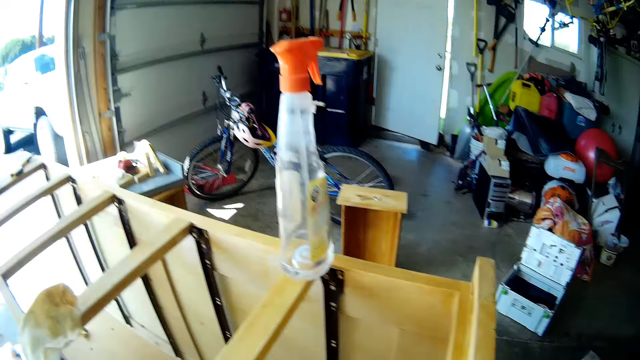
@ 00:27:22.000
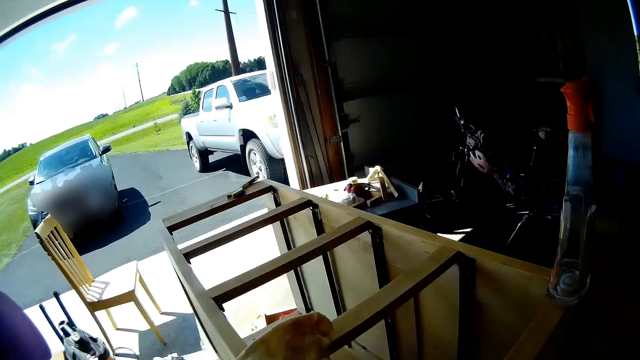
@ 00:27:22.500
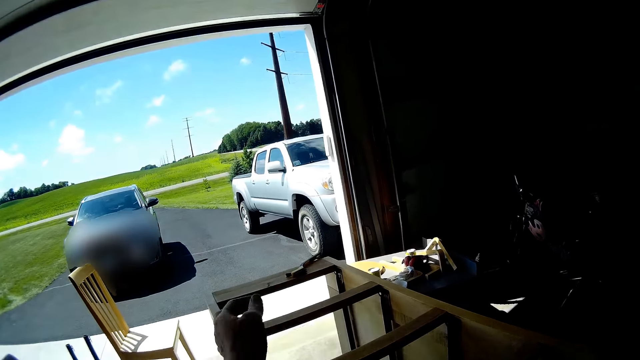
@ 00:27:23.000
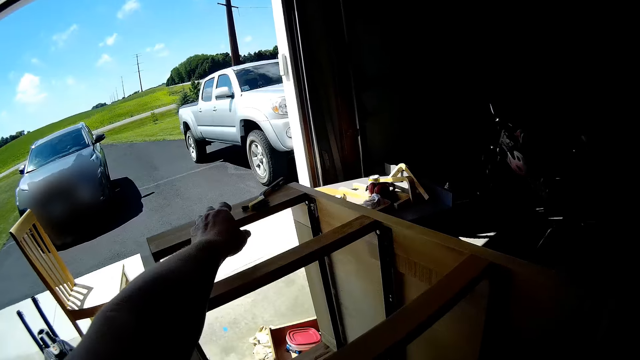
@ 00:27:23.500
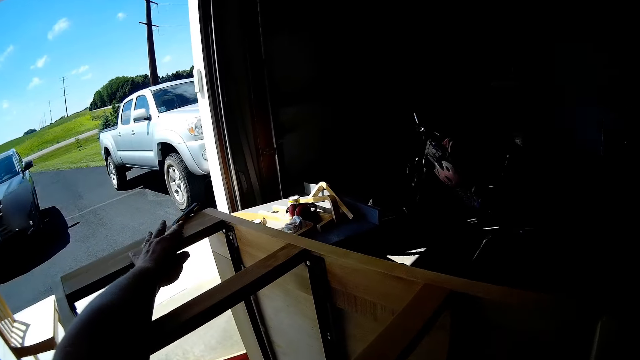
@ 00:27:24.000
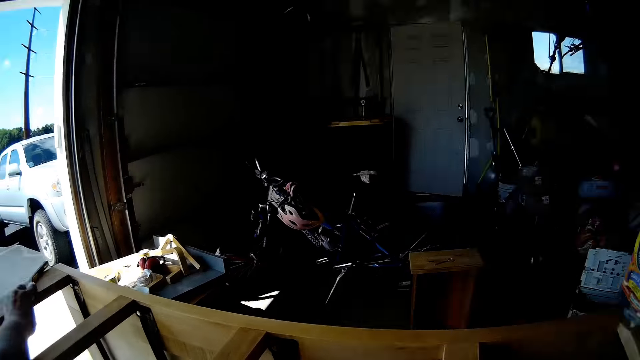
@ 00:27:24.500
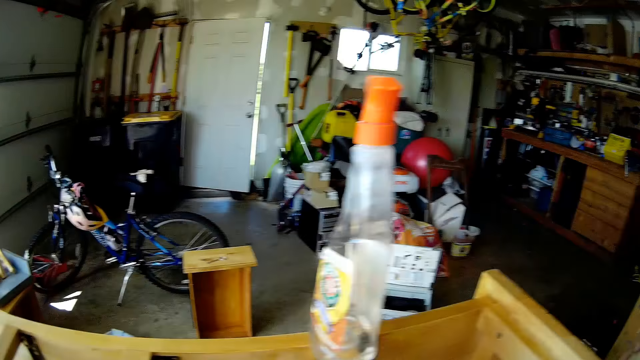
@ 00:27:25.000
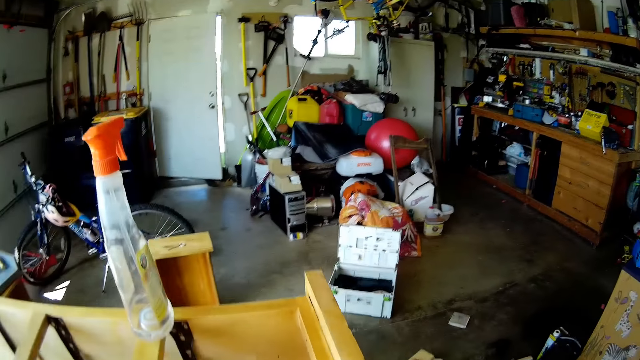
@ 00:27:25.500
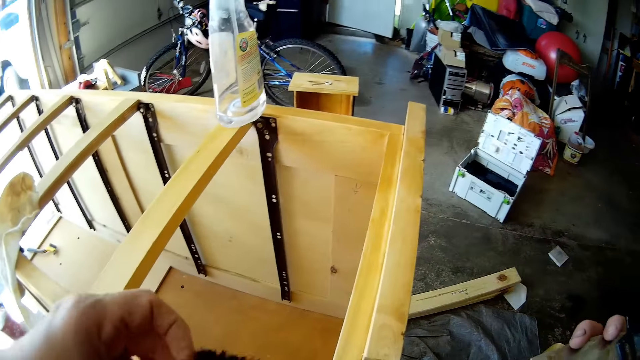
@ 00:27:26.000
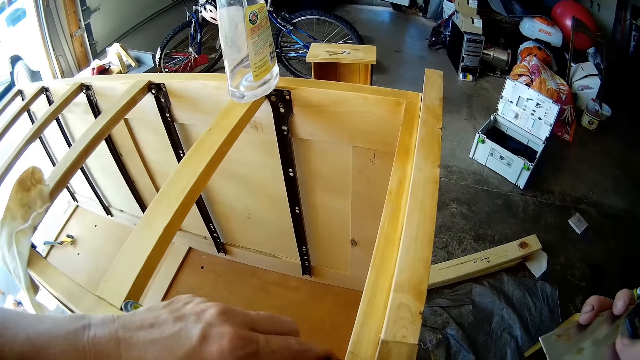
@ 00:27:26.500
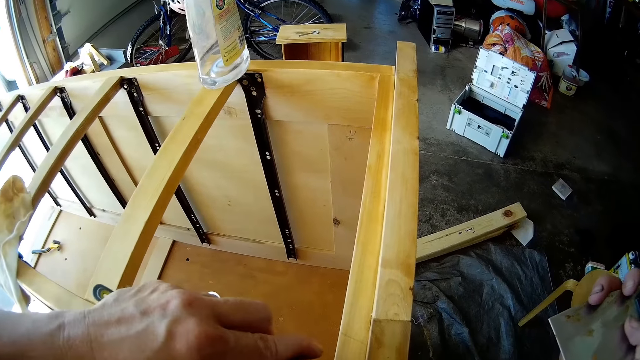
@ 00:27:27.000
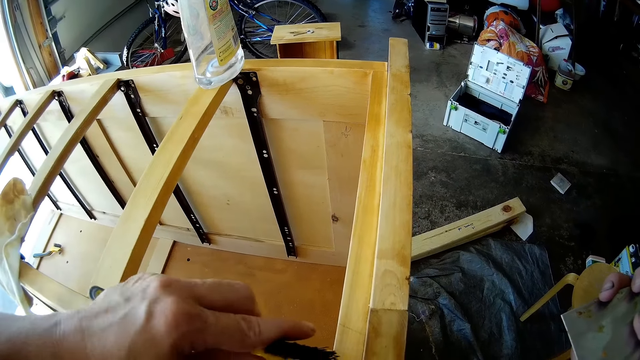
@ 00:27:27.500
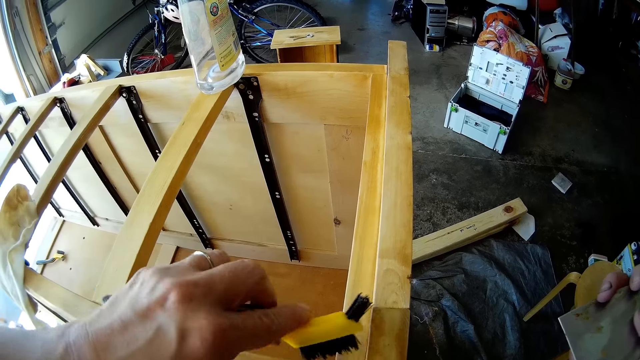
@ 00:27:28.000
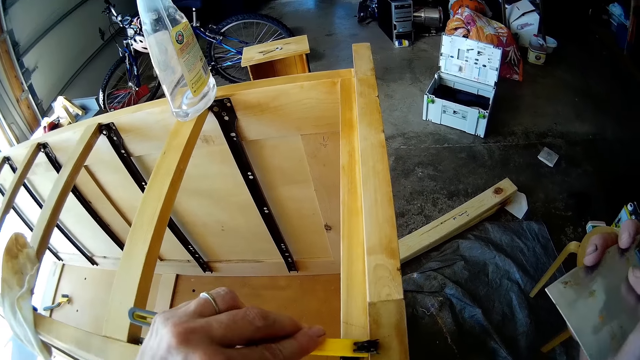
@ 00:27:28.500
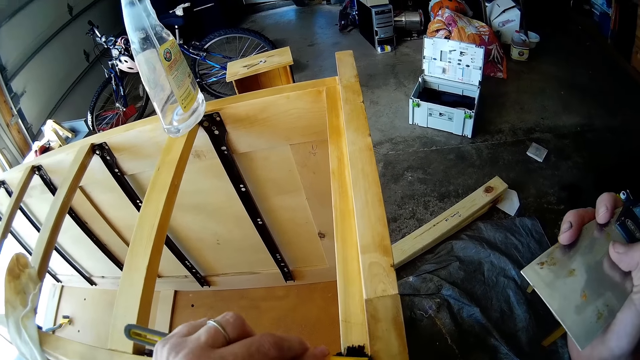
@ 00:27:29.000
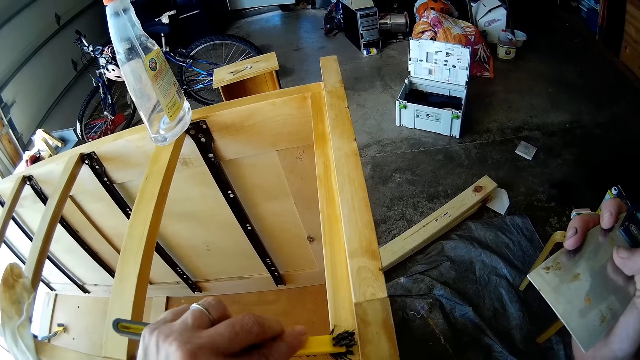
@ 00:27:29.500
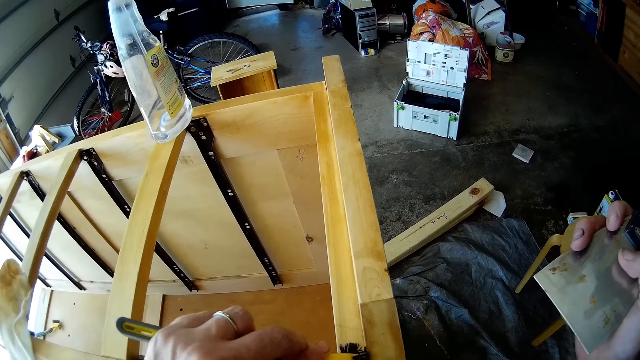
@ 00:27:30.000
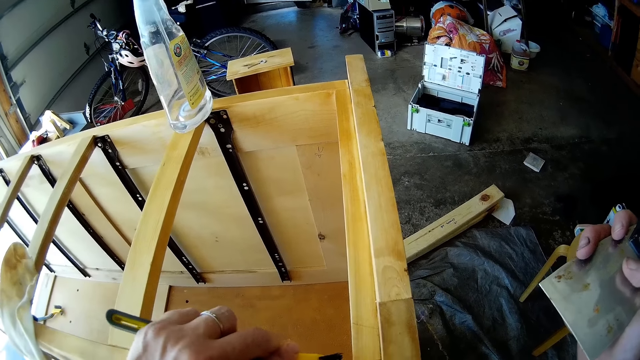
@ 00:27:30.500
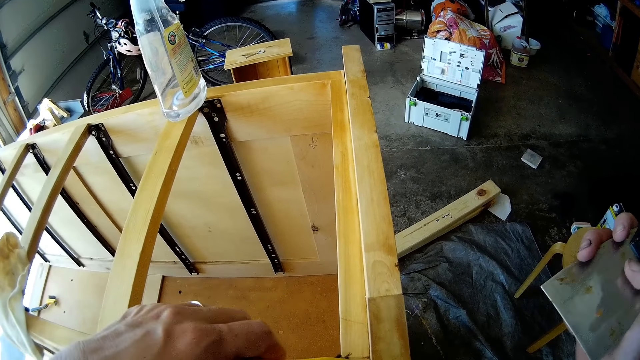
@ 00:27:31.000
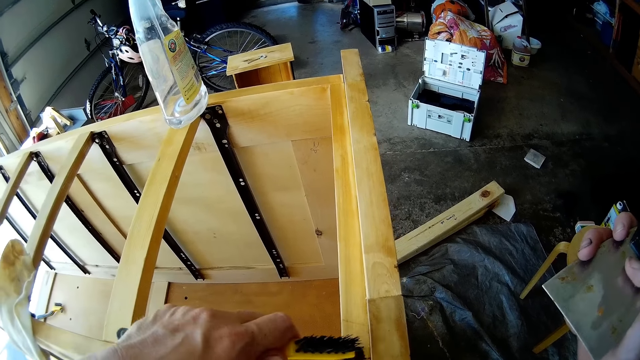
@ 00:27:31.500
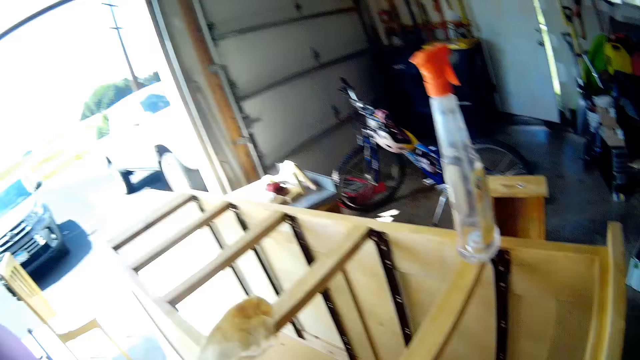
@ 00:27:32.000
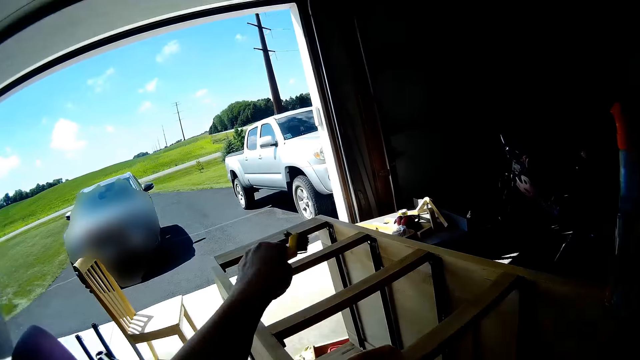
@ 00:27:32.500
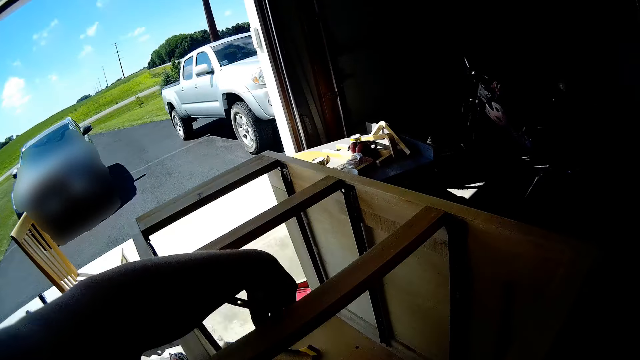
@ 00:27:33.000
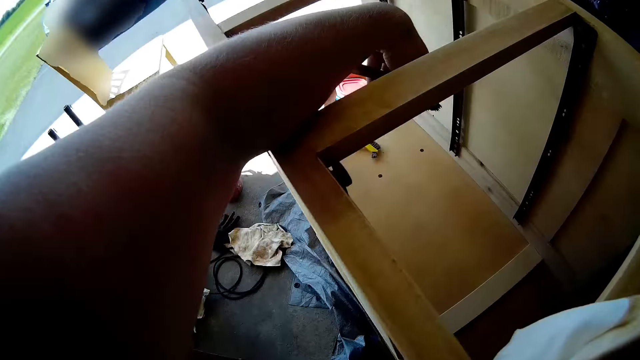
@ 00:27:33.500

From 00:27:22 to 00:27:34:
The camera wearer looks around. They pick a brush from the chest of drawers. They brush the chest of drawers with the brush.

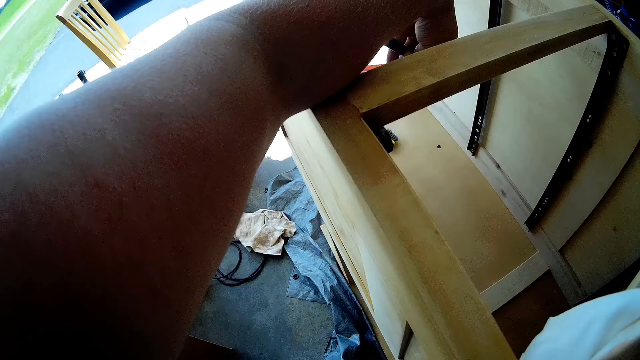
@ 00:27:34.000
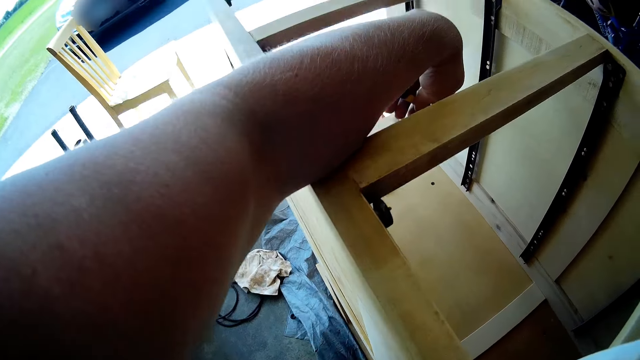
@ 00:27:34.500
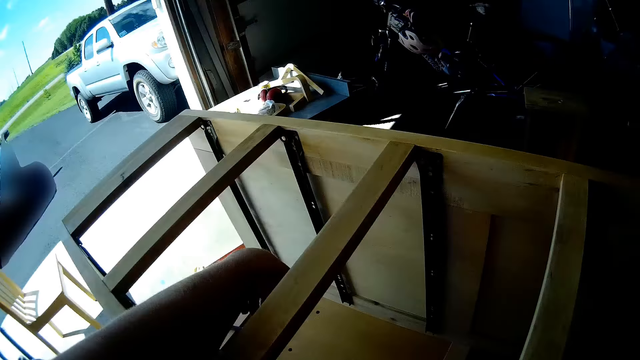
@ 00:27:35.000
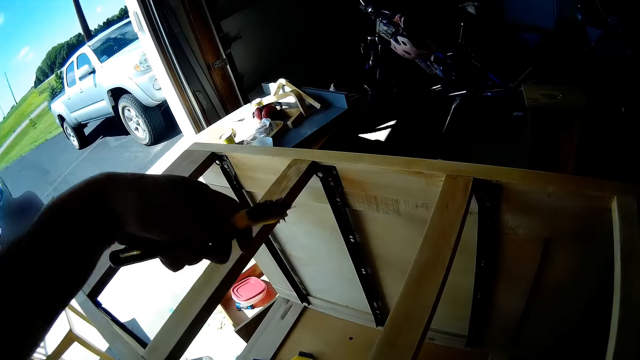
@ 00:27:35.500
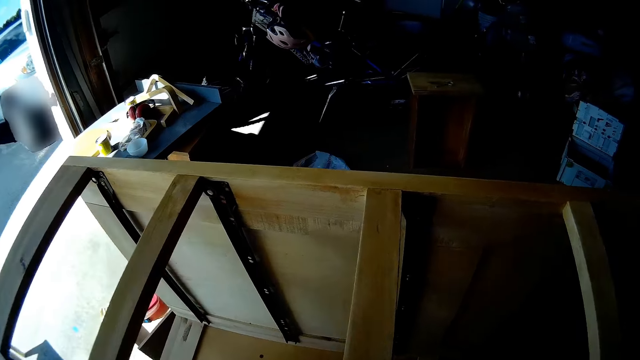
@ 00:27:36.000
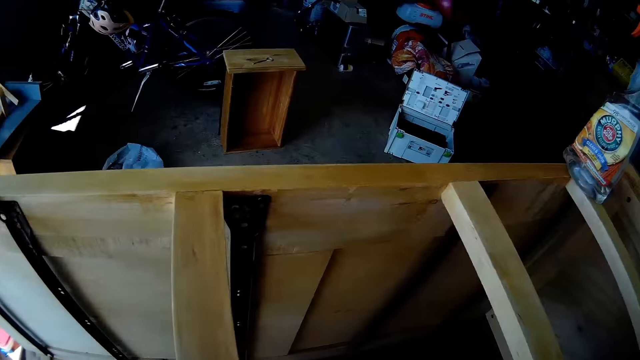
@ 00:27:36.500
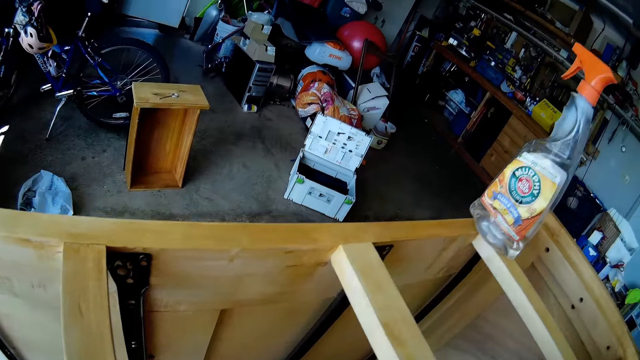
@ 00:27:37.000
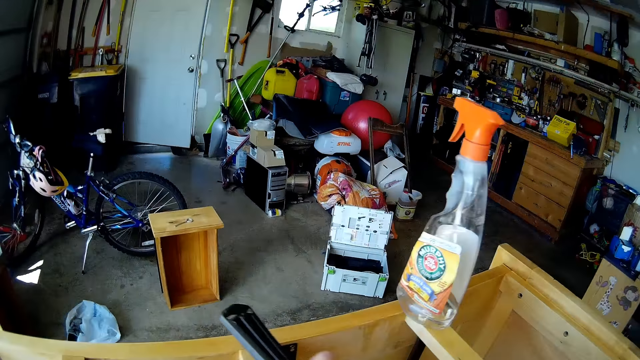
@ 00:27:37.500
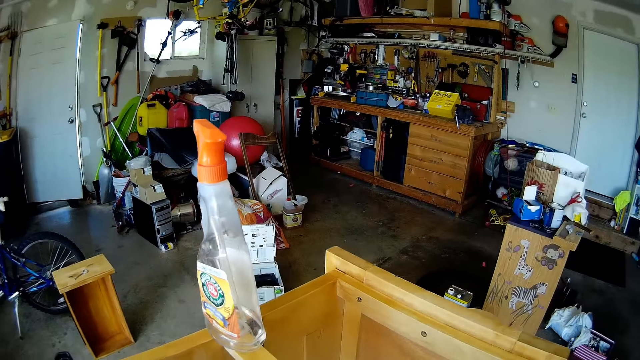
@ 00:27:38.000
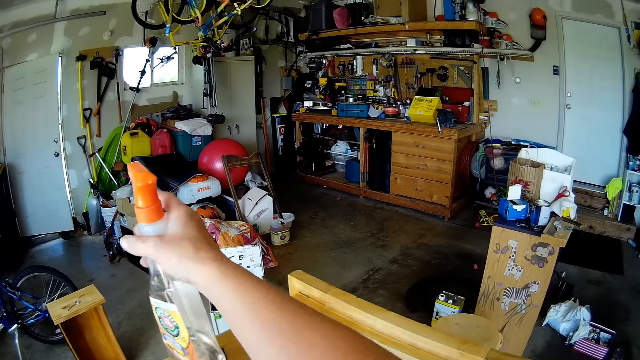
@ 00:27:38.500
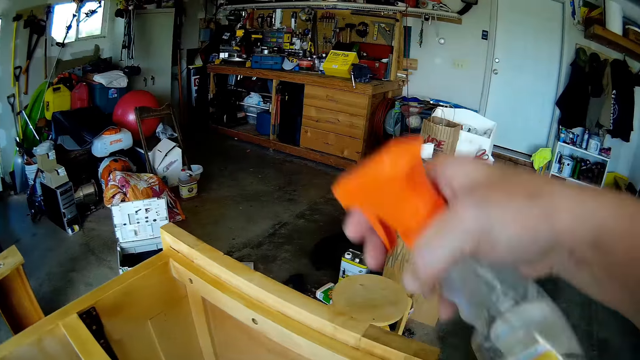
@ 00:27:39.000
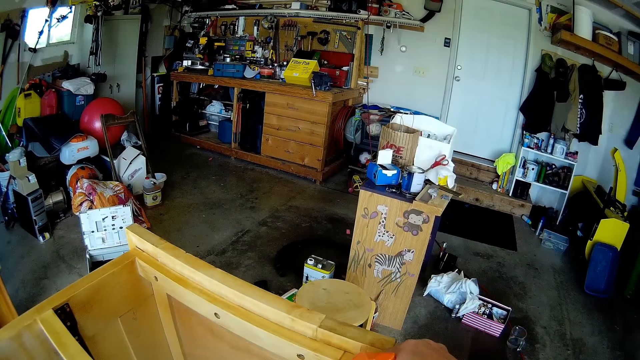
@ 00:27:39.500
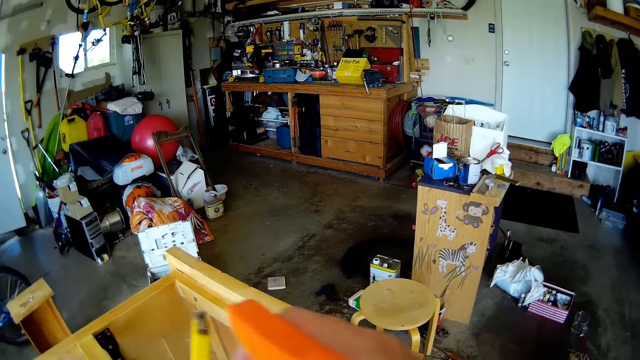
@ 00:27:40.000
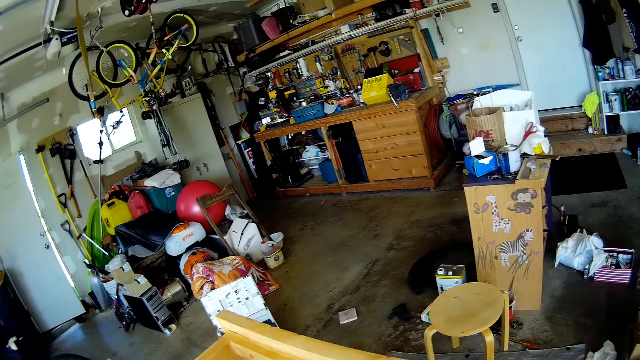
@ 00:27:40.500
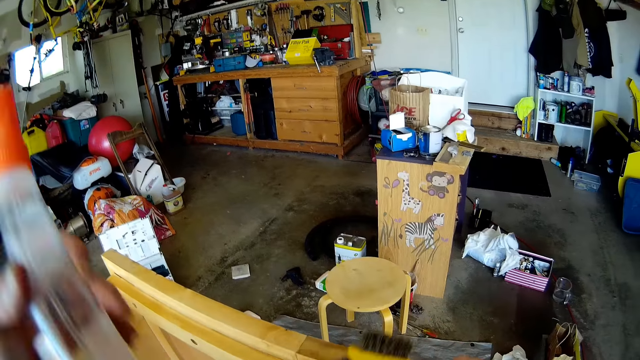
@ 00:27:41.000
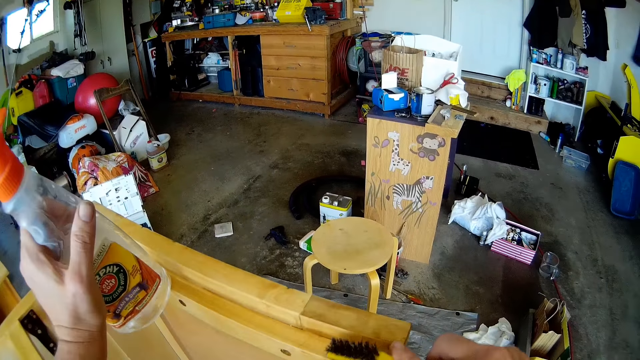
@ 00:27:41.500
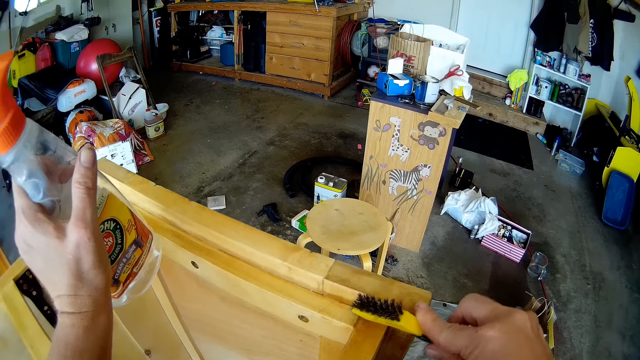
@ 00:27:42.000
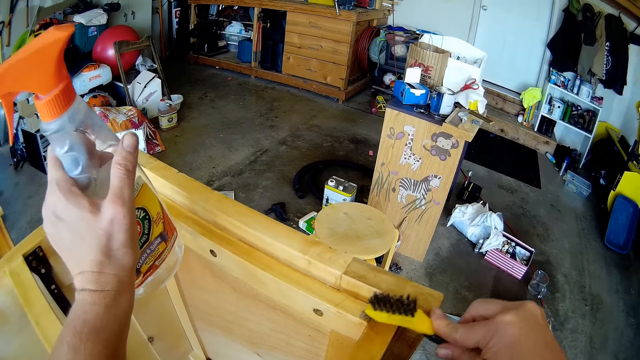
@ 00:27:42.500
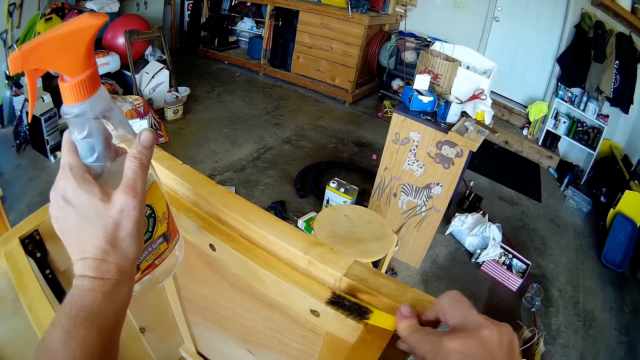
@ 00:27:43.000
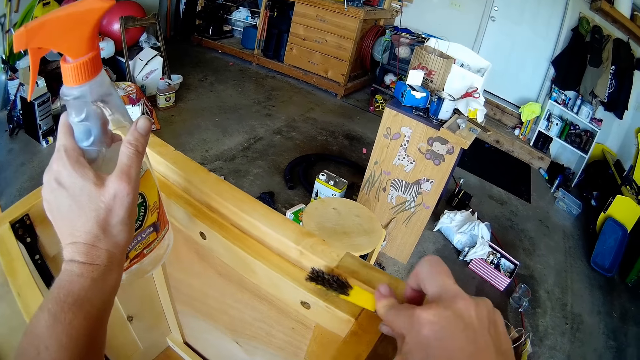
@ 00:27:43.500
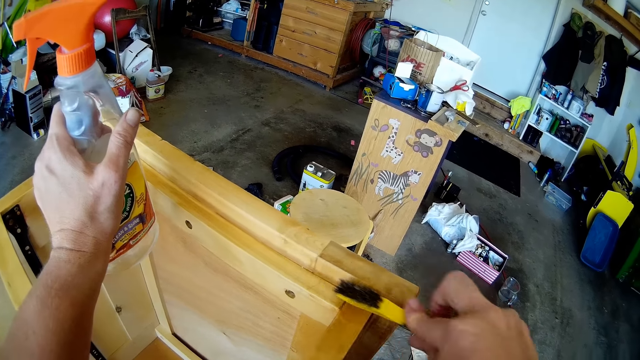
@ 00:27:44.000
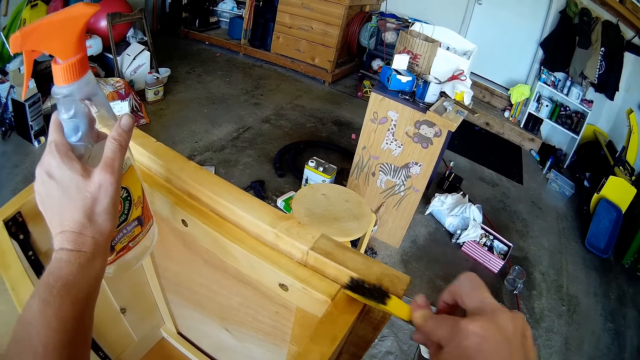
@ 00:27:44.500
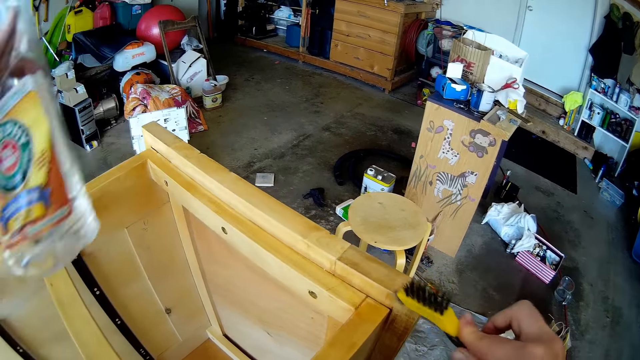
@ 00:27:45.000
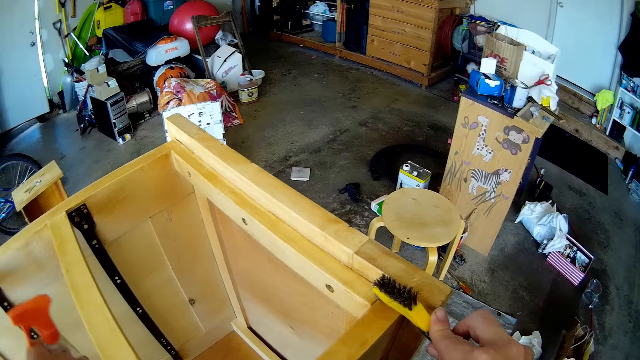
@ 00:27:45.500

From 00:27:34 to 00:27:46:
The camera wearer does something. They look around. They pick the spray bottle from the chest of drawers. They spray on the chest of drawers. They brush the chest of drawers with the brush.
